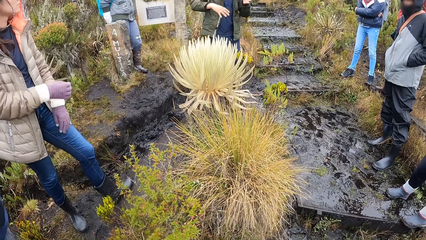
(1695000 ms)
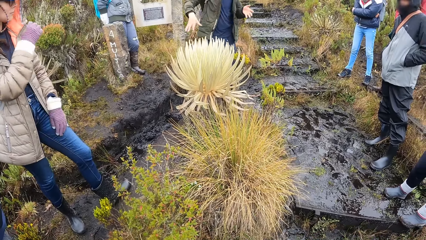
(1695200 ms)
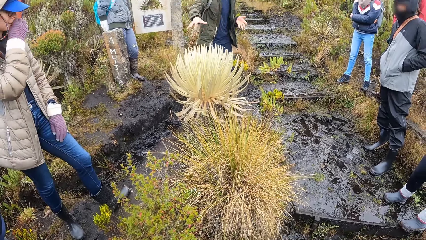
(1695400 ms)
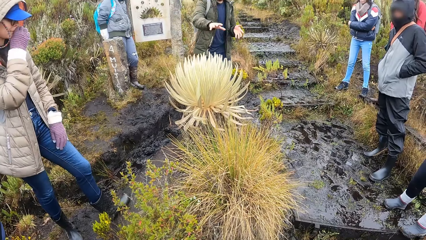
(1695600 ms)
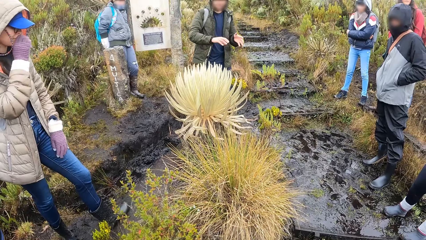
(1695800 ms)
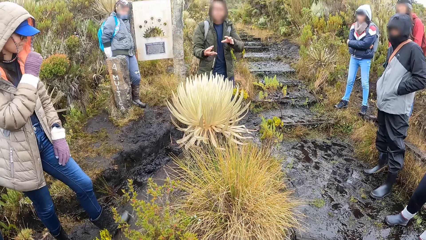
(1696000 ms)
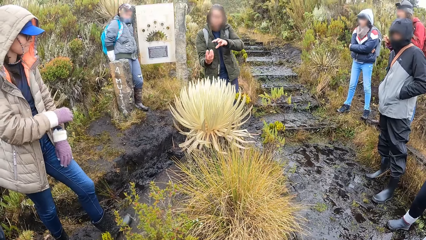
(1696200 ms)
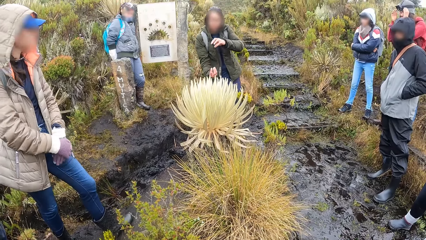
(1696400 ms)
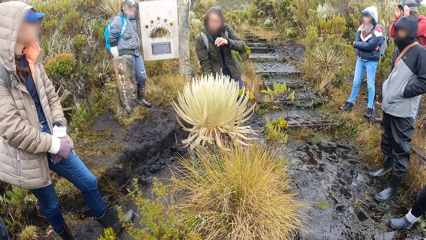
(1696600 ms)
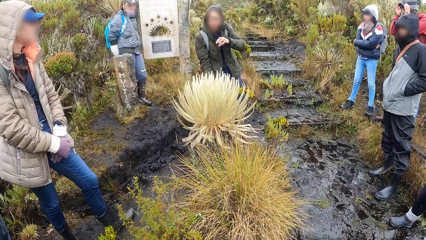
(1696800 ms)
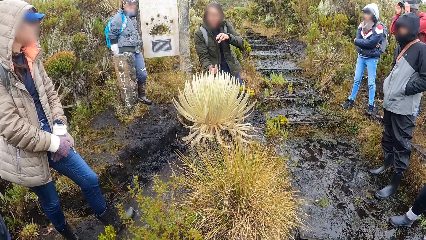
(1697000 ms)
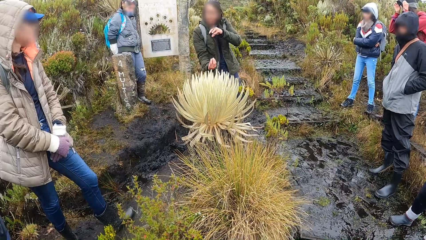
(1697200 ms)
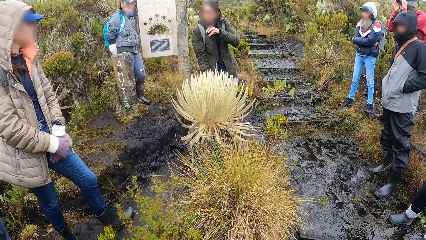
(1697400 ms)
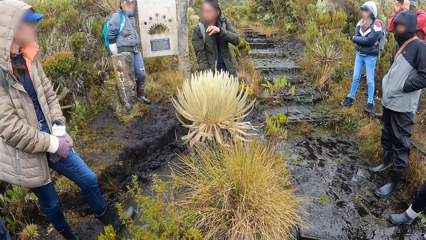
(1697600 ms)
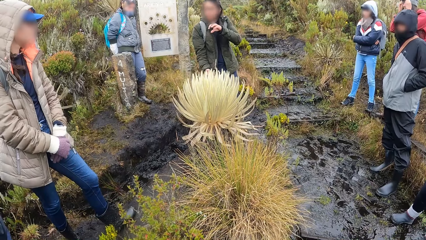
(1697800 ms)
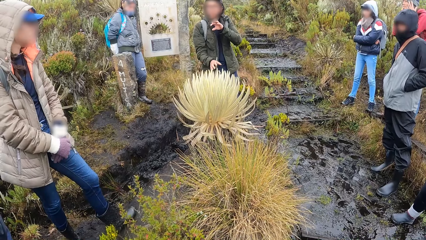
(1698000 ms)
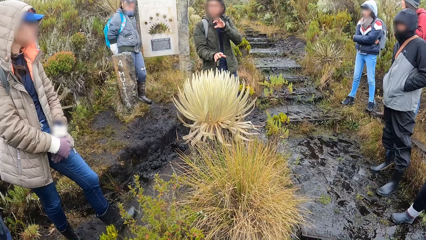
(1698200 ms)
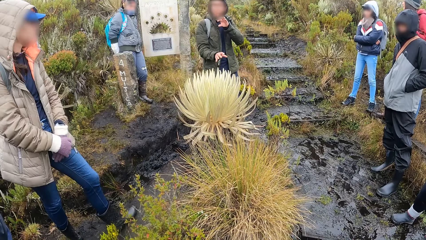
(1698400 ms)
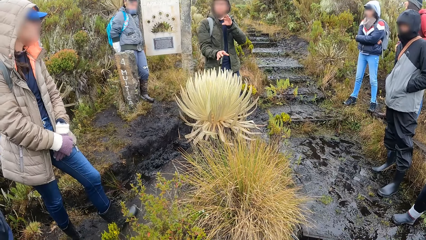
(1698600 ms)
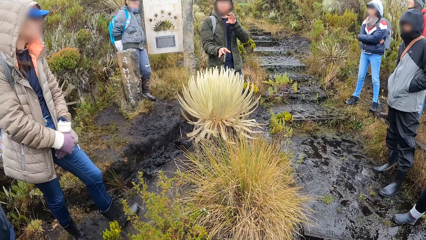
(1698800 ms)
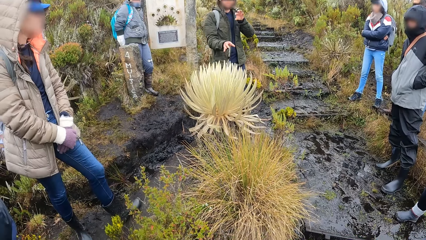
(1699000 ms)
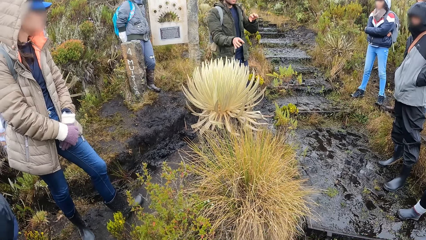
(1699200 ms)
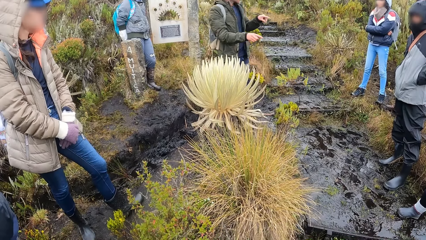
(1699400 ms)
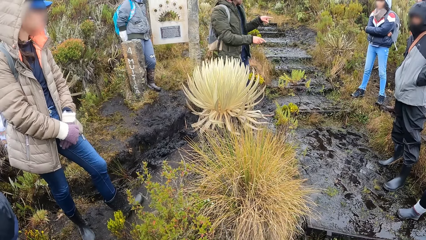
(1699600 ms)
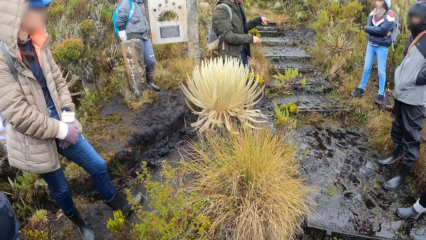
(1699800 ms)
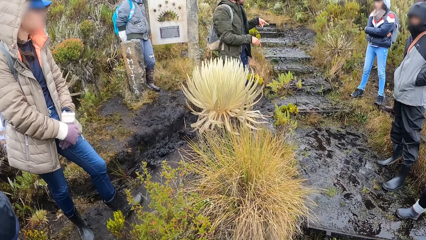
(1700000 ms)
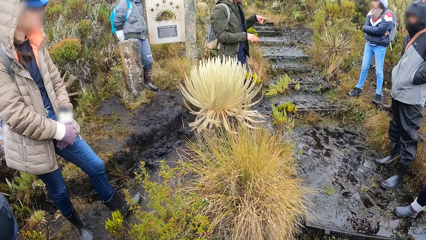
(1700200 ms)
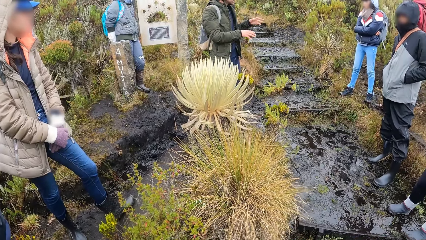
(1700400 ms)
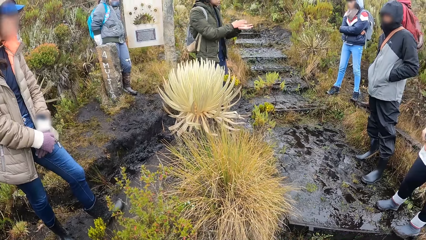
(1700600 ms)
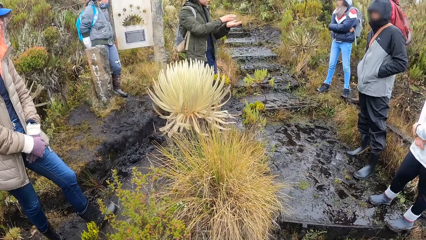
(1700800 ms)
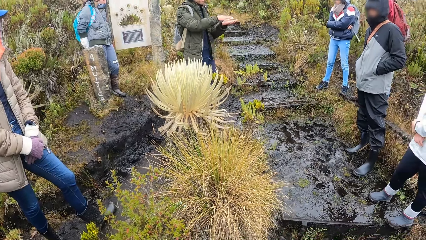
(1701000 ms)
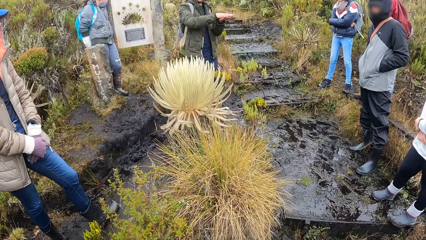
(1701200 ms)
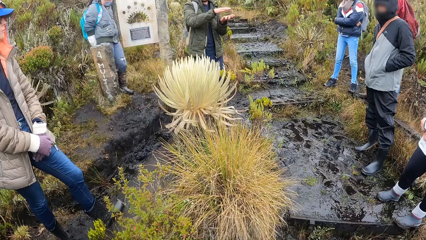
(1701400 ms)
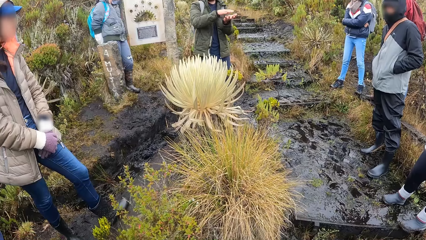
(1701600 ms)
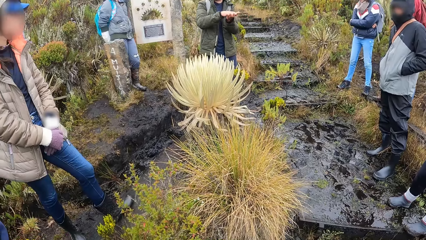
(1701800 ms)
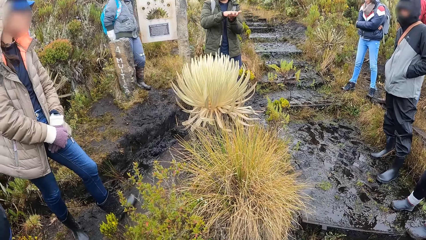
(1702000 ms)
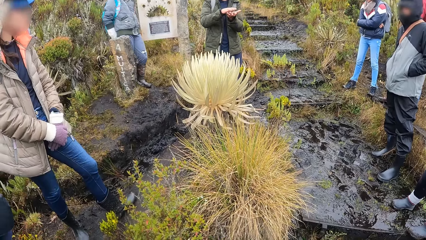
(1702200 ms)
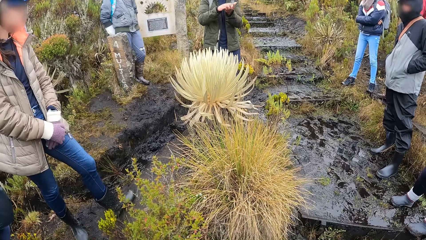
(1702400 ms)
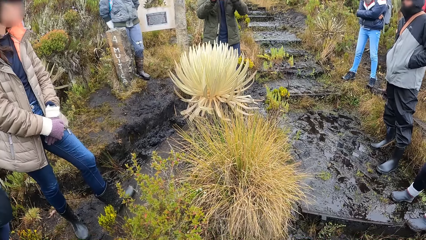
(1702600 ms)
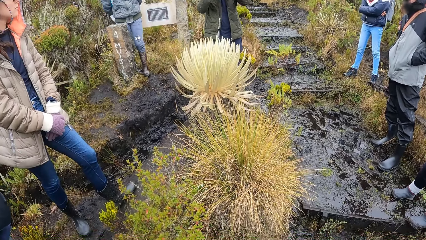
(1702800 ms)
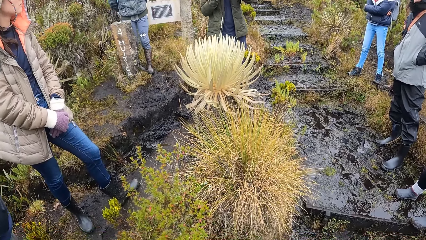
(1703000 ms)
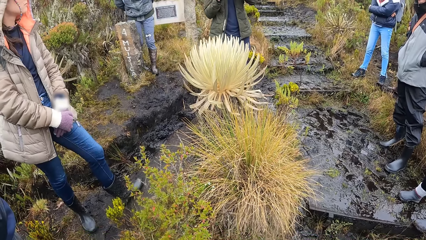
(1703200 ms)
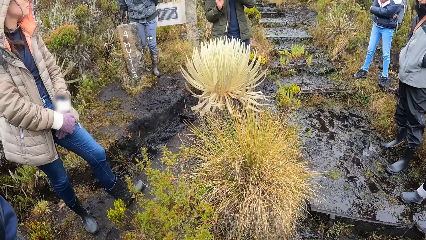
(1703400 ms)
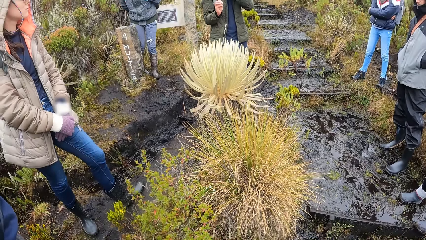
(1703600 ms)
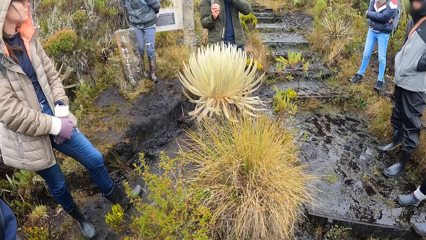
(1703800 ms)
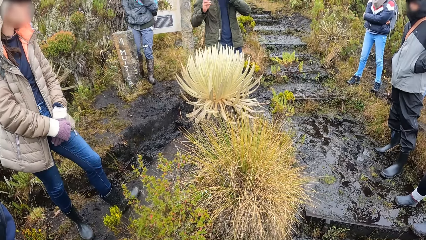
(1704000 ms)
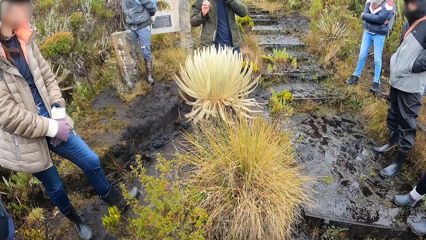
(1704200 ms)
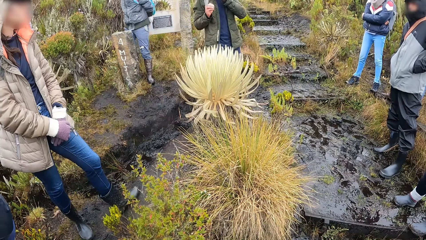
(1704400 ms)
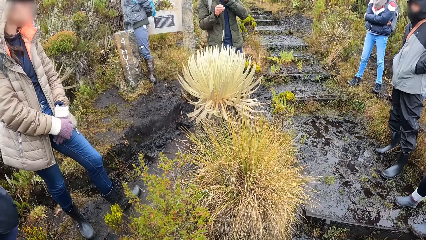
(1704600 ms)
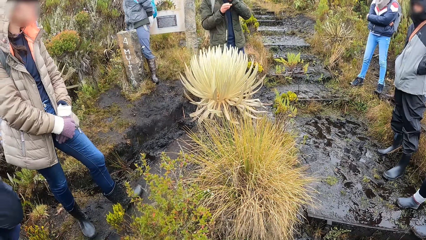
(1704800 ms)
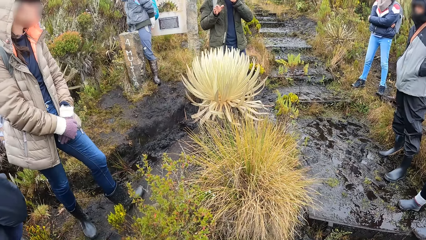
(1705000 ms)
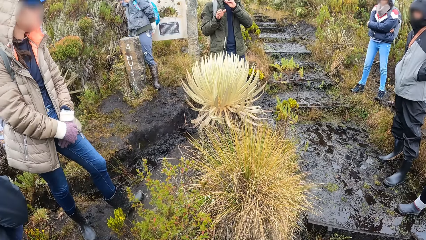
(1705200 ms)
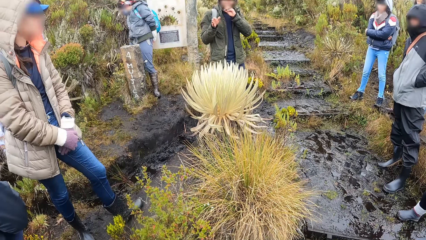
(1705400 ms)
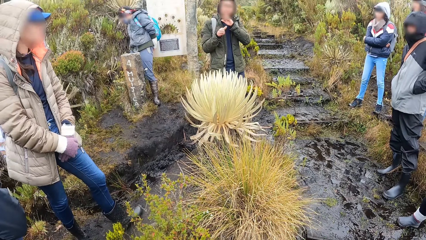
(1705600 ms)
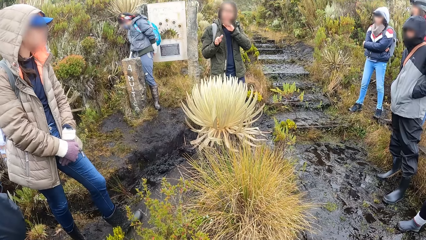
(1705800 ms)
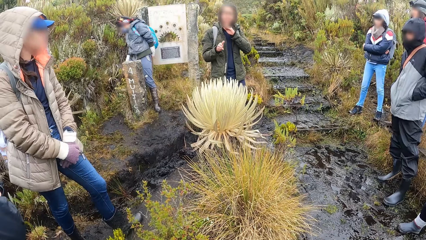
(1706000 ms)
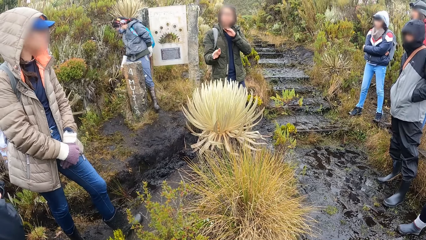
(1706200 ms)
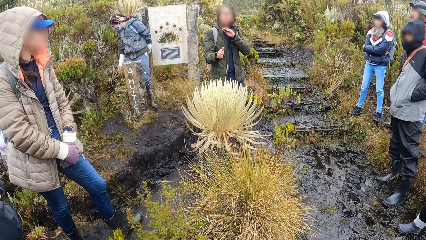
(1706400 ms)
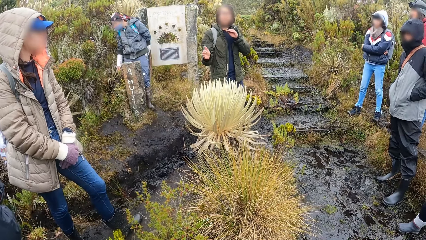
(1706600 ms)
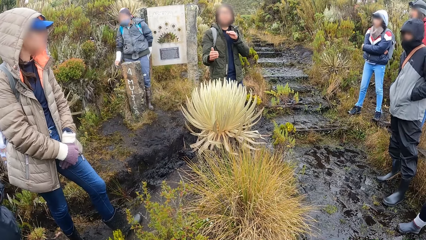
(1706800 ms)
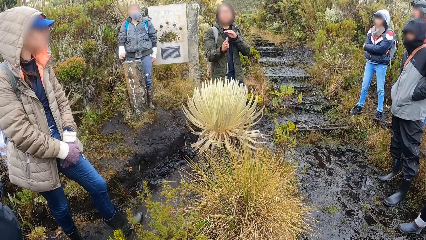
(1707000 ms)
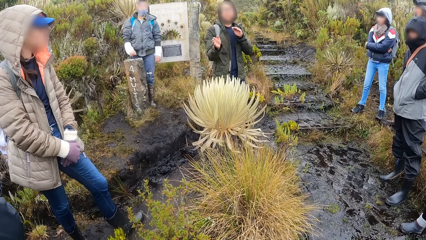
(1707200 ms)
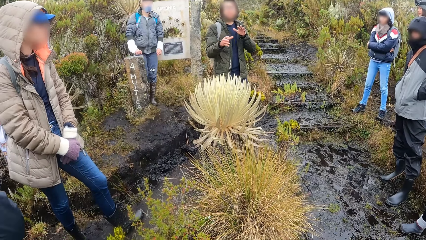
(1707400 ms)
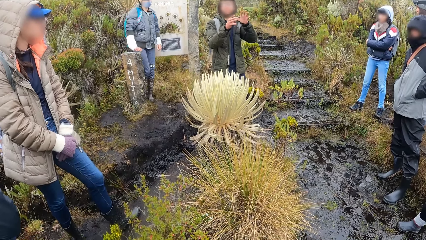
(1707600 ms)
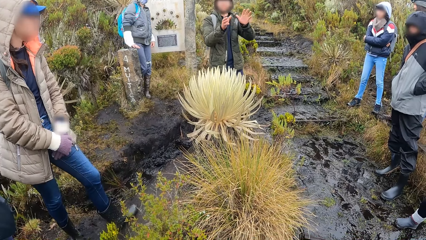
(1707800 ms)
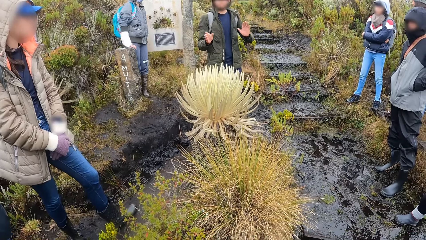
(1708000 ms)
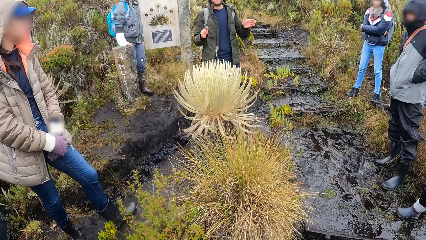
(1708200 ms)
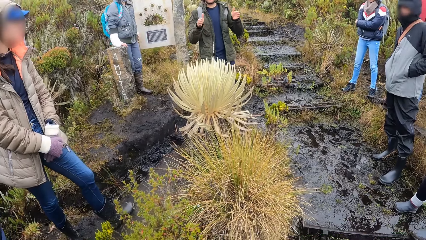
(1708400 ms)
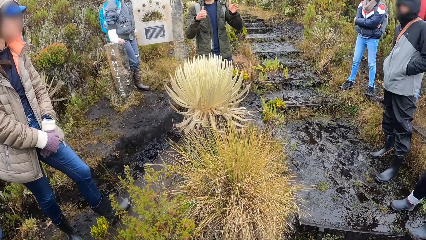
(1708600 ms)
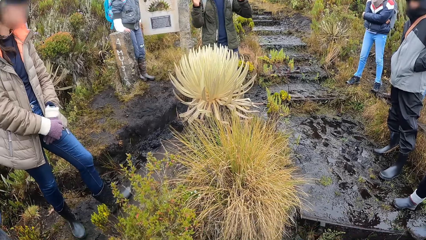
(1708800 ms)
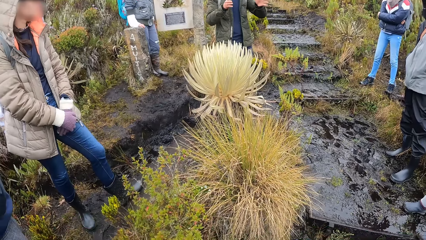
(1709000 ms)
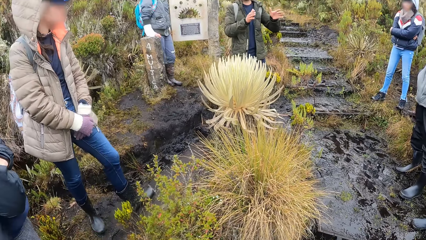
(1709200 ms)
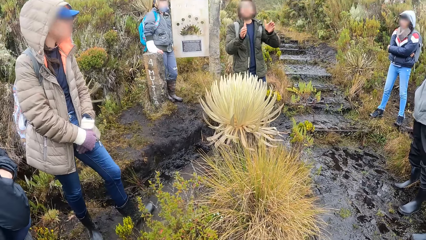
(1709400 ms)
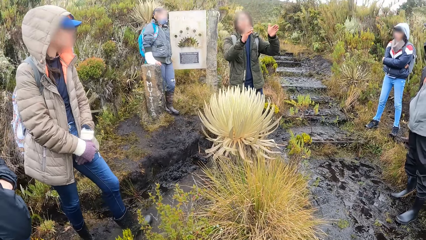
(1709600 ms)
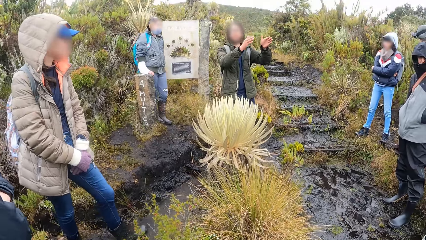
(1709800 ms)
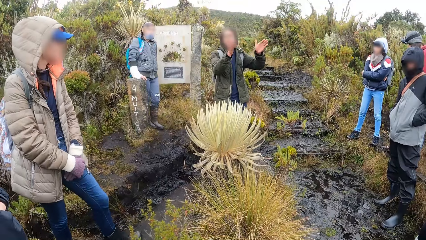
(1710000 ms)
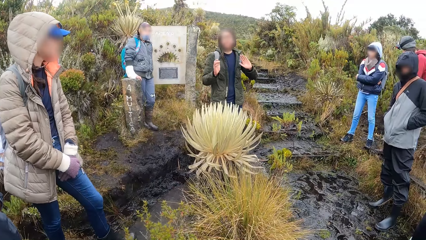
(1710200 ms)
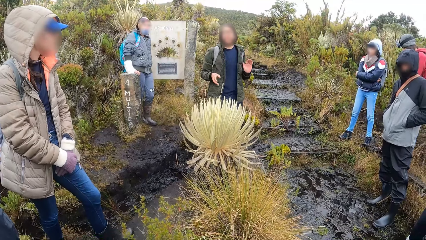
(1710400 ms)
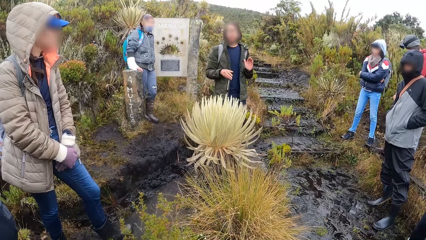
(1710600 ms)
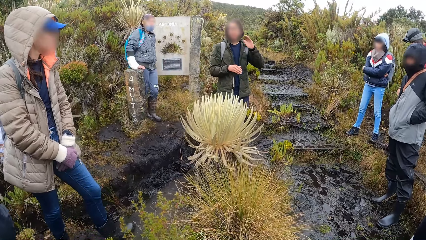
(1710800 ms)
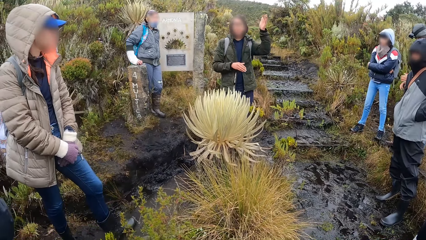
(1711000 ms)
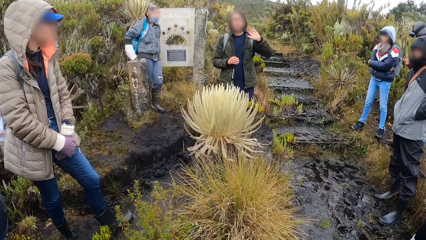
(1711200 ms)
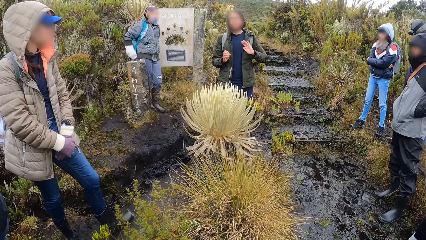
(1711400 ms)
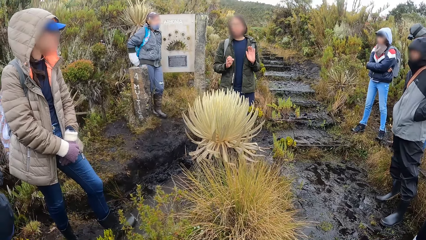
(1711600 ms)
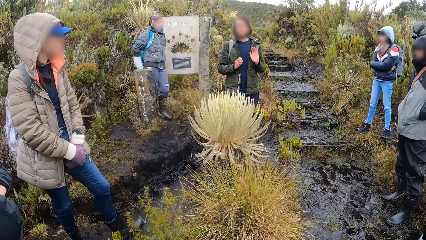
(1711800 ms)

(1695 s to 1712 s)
The woman wipes her mouth with her right hand. The lady converses with the group. The man claps both hands.
